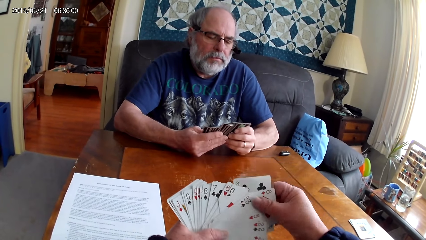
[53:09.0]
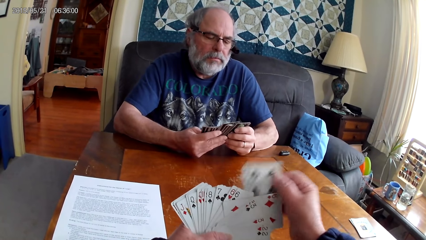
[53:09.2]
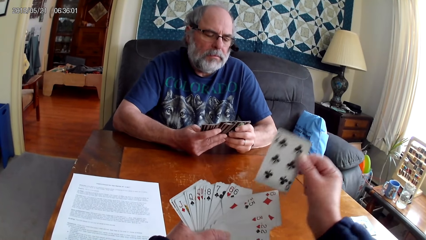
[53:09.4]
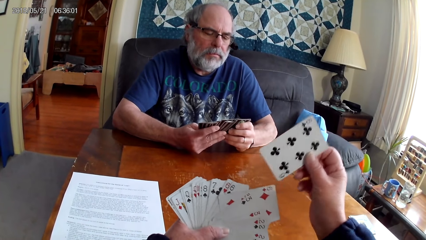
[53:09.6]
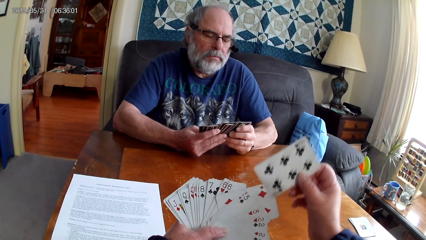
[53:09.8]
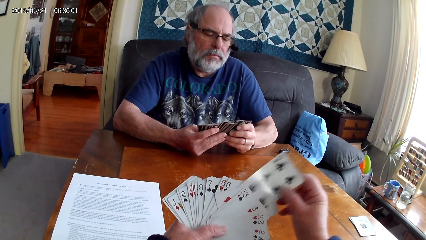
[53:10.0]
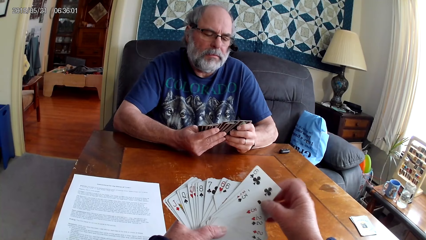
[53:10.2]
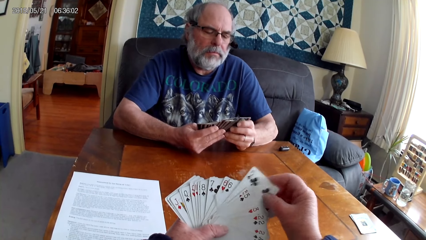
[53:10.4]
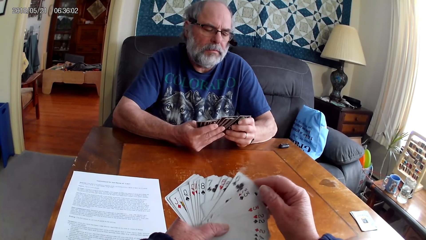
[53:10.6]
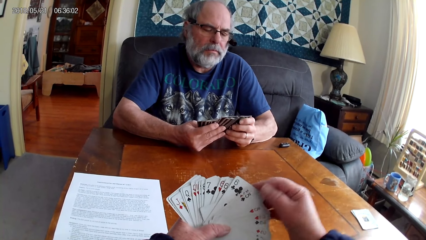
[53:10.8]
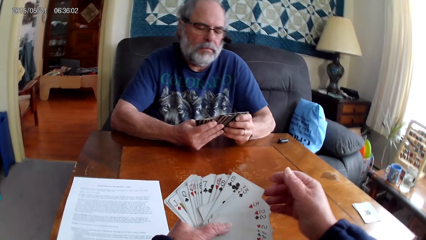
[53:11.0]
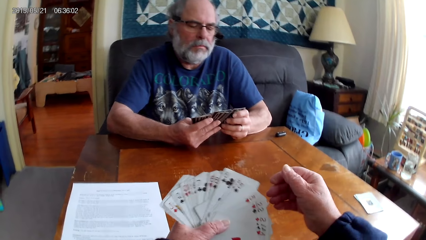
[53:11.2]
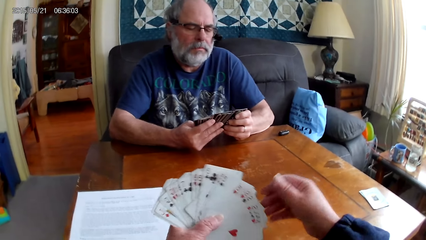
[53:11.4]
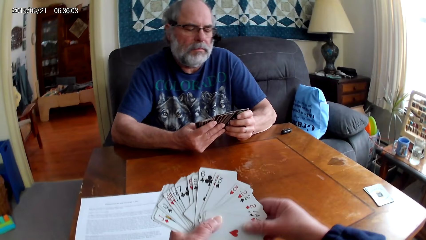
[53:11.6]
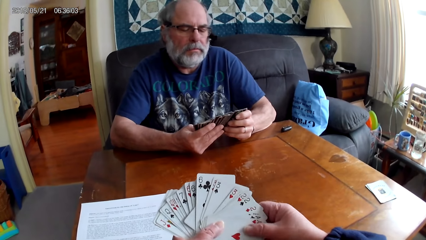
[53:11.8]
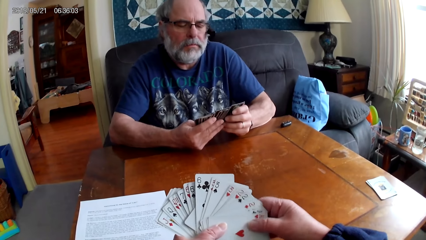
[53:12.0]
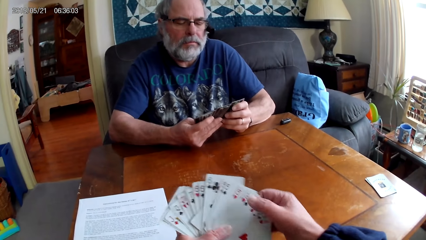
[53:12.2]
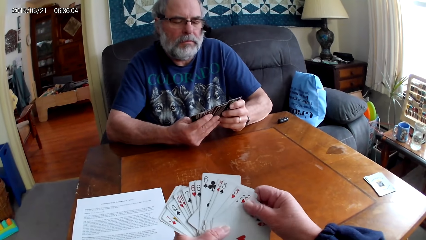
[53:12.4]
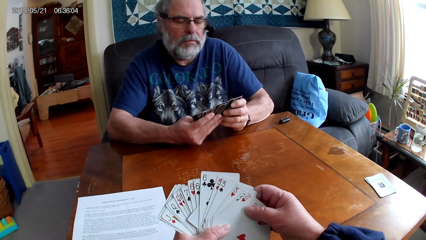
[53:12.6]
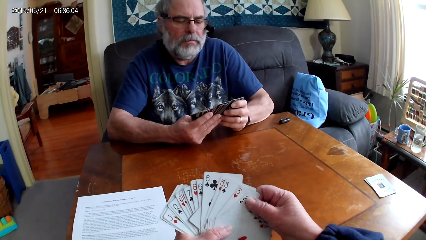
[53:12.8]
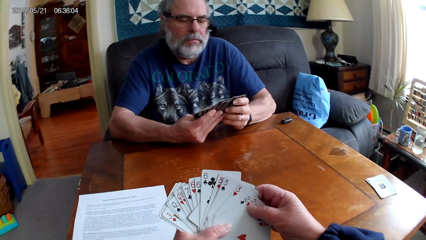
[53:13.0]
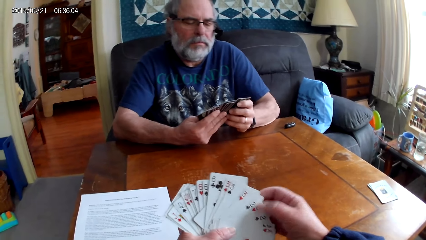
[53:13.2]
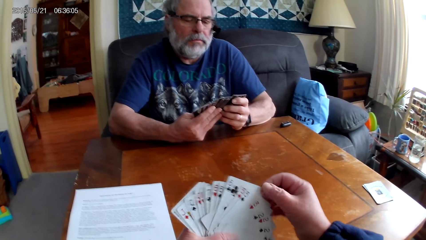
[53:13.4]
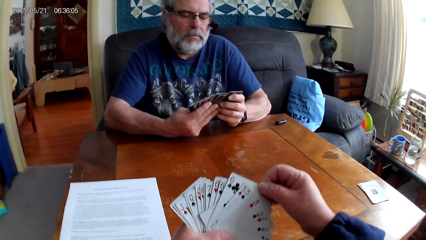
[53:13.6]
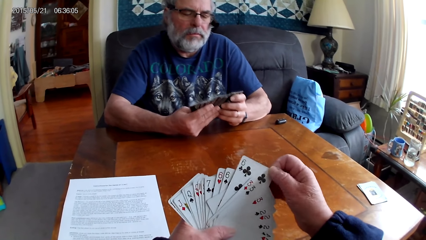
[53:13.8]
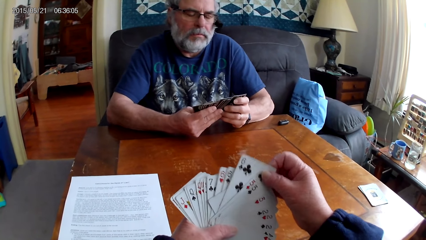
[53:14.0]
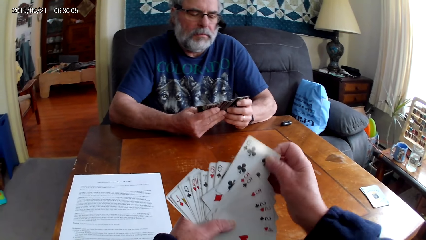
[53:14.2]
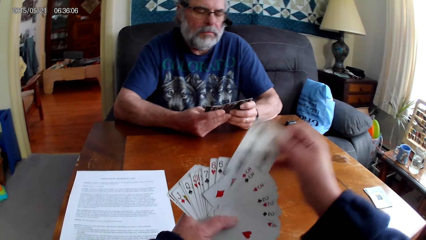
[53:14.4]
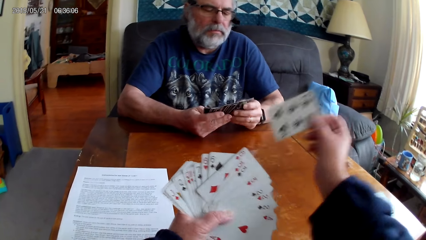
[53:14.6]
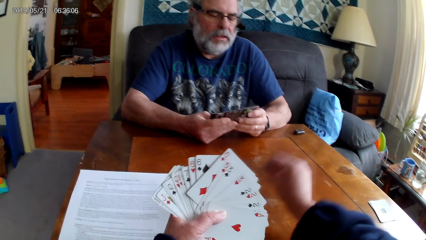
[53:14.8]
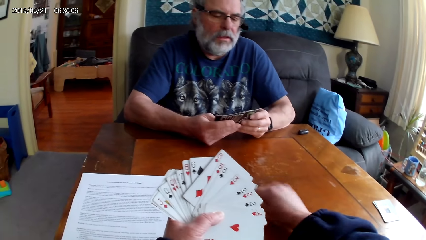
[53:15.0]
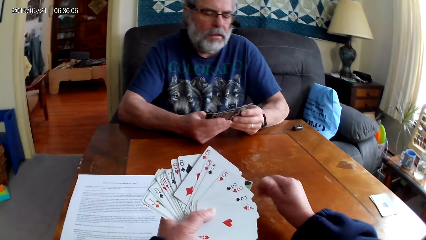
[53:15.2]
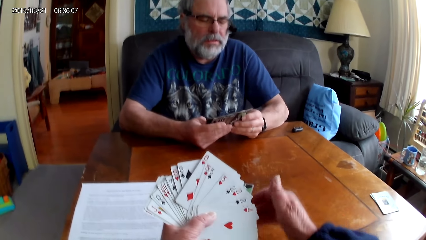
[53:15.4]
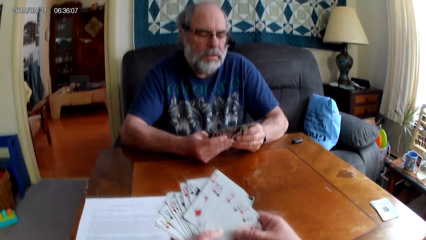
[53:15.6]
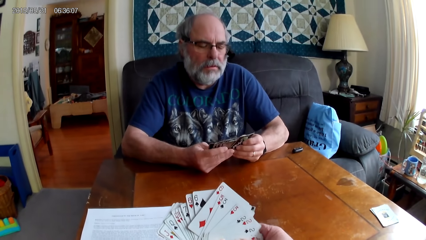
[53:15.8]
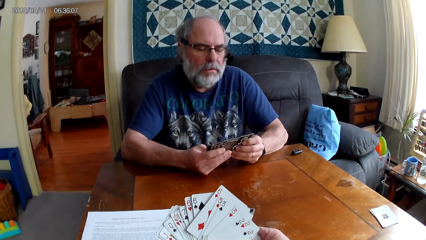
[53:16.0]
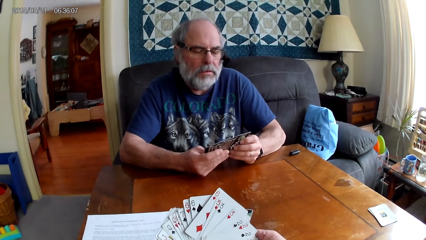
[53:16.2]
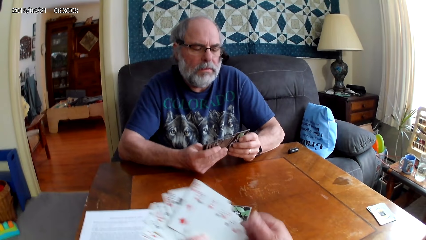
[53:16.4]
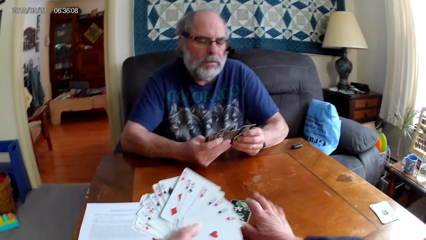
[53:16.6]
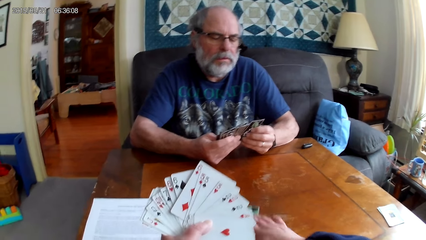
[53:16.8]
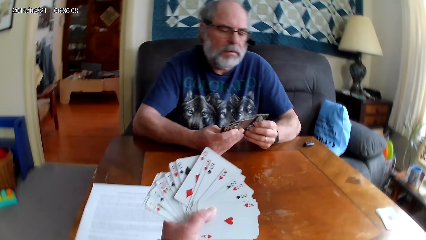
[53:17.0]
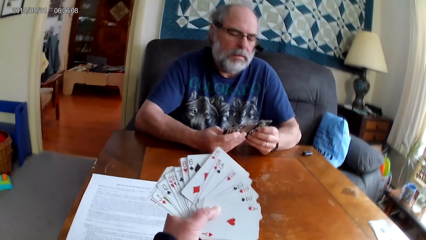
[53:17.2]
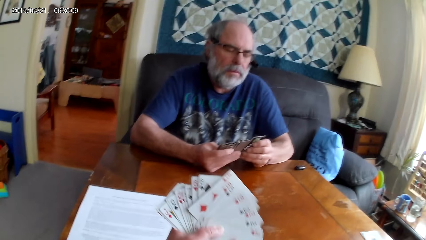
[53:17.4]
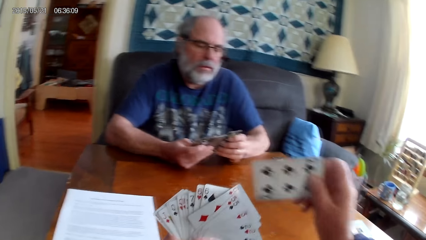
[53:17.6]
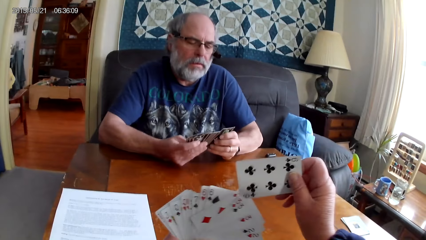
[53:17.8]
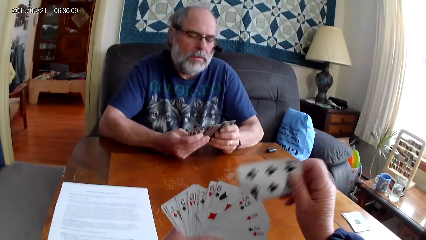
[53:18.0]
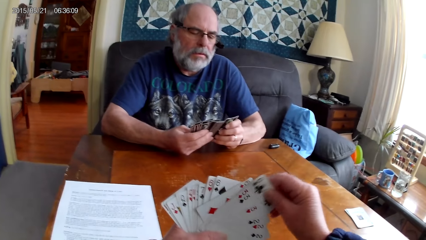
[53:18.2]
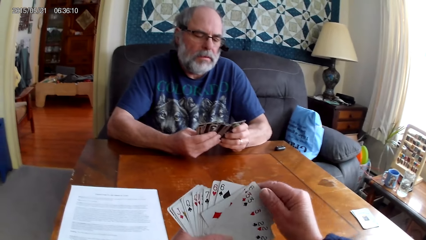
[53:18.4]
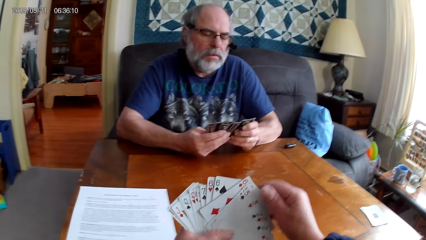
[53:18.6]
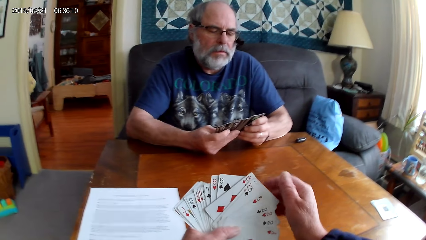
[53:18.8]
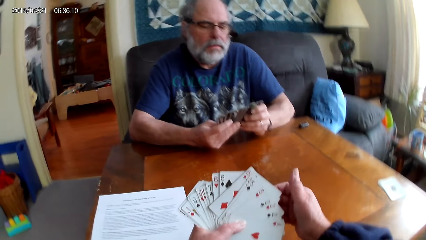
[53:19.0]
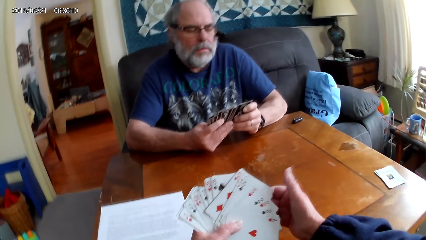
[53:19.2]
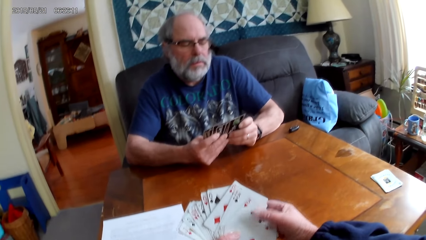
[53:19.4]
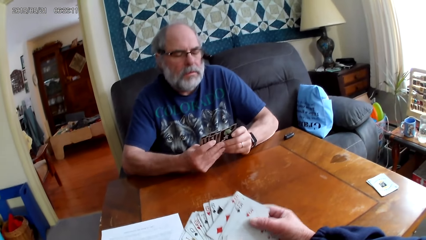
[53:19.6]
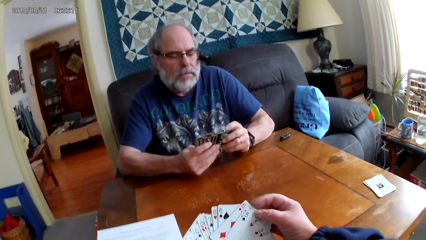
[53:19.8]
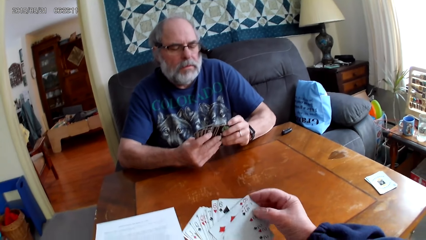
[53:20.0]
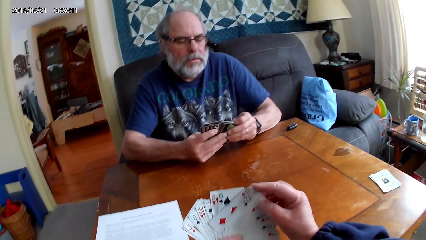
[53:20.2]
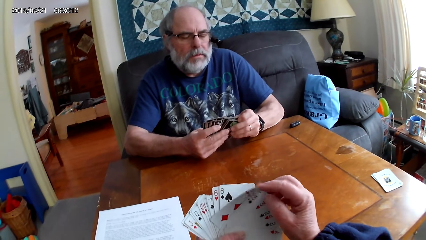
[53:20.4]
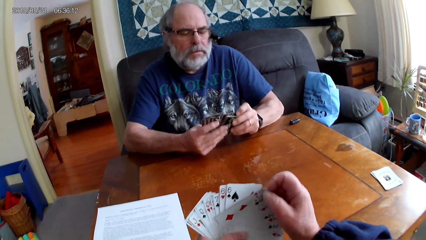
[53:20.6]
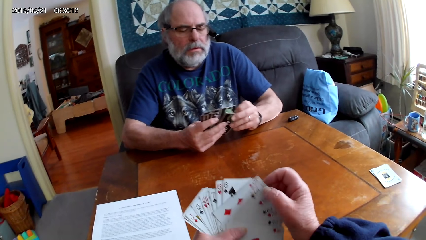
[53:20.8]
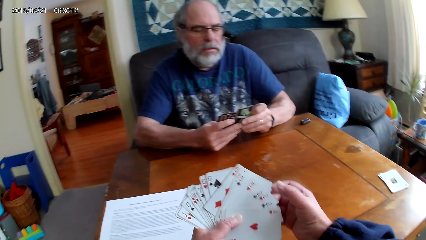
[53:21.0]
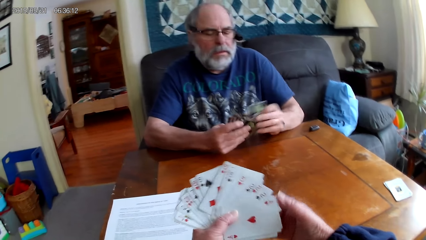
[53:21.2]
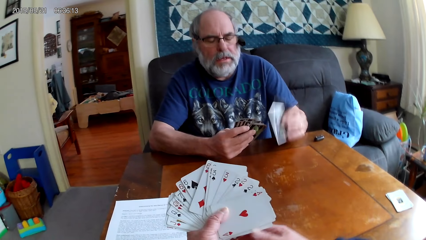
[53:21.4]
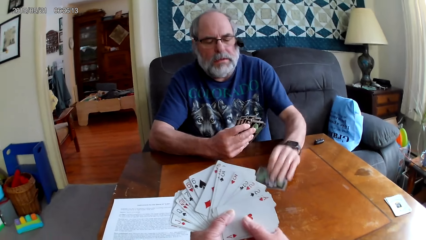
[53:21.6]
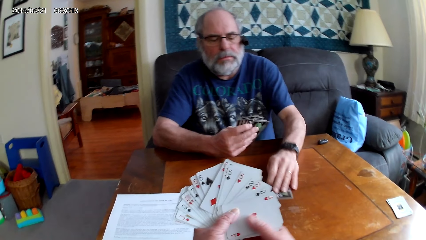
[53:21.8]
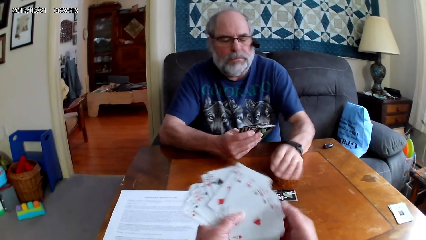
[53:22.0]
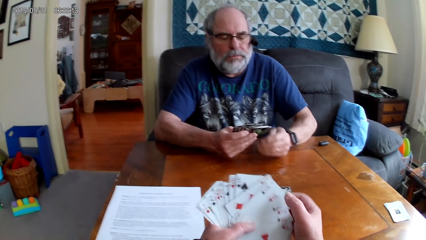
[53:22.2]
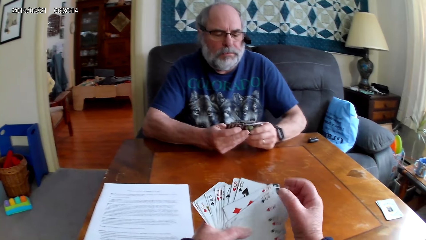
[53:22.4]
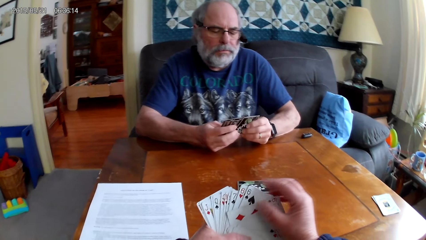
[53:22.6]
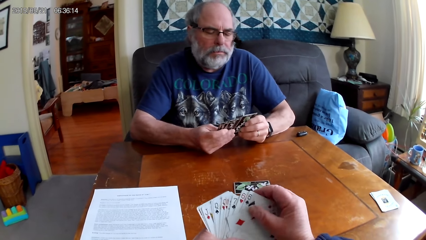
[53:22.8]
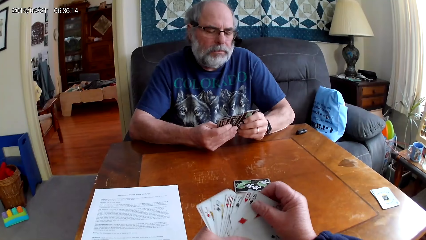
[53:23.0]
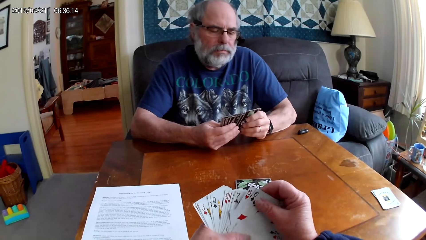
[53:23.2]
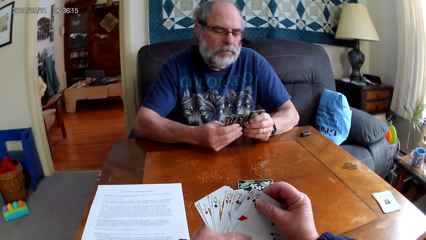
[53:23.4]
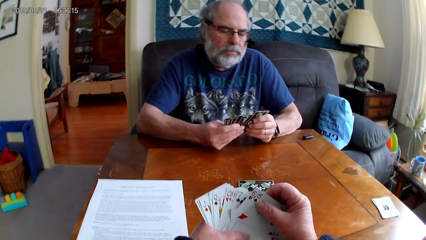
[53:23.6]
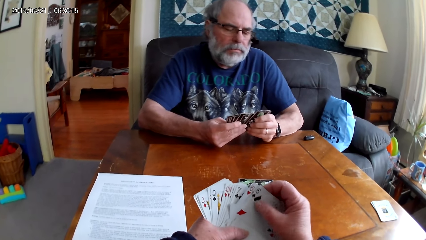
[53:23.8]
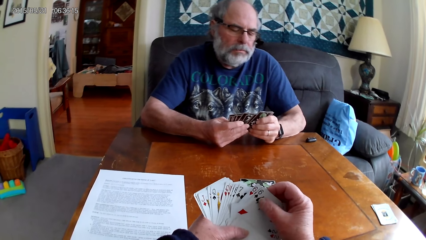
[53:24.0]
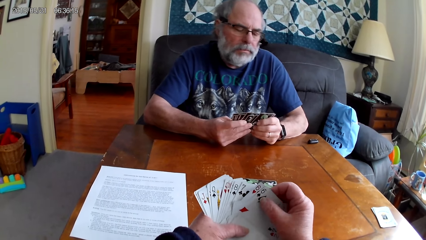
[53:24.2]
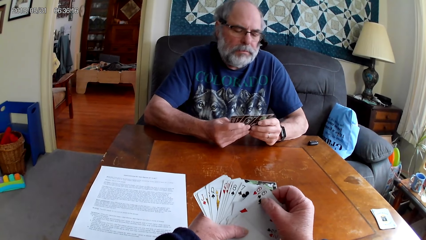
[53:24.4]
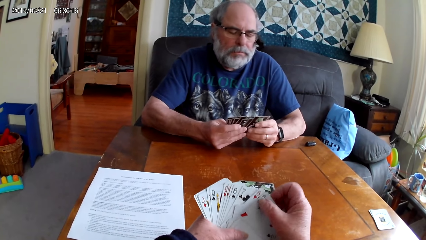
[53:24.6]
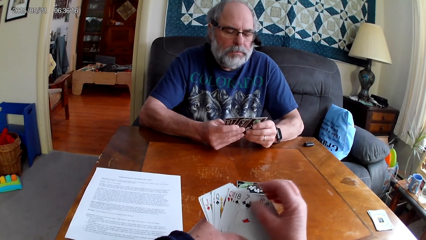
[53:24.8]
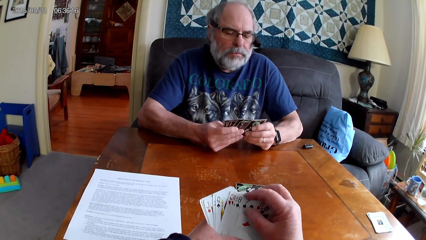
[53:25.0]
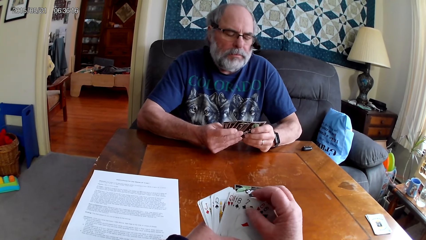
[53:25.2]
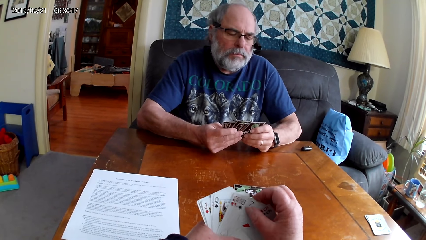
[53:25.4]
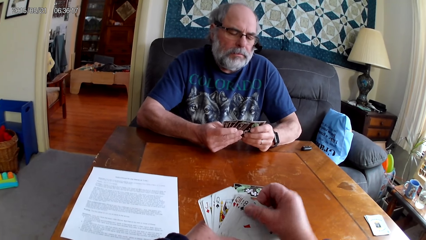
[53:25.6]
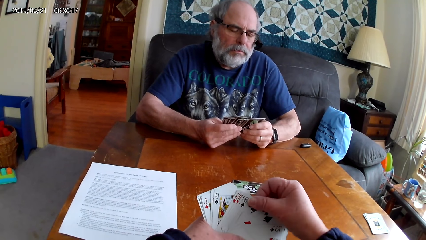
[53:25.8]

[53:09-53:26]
A man spreads out cards. The camera wearer spreads out cards. They hold the playing card on the table. They put the playing card on the table. The man holds the playing cards with his hands. The camera wearer picks up the playing card on the table. They spread out cards. The man spreads out cards. The camera wearer holds the playing card on the table. The man puts the playing card on the table. The man spreads out cards. The camera wearer spreads out cards. They hold the playing card on the table.
